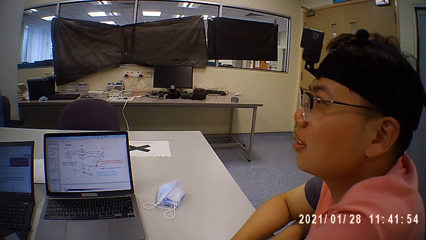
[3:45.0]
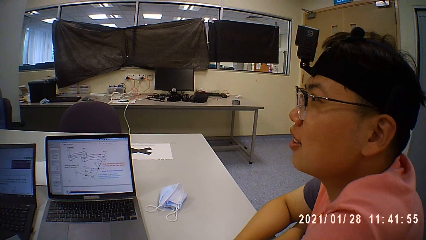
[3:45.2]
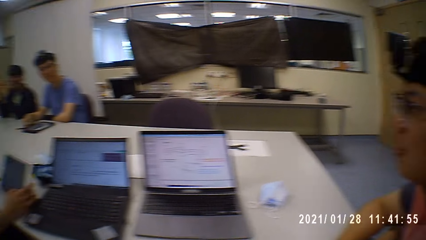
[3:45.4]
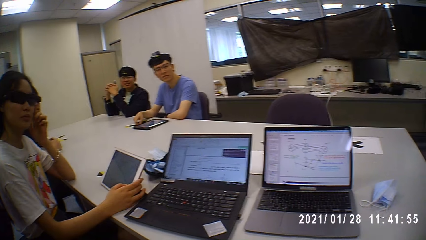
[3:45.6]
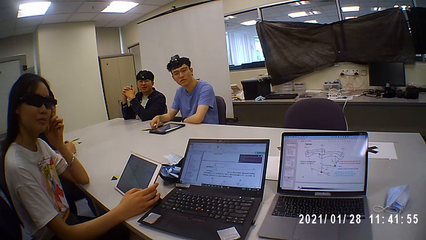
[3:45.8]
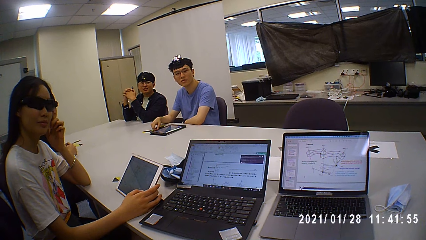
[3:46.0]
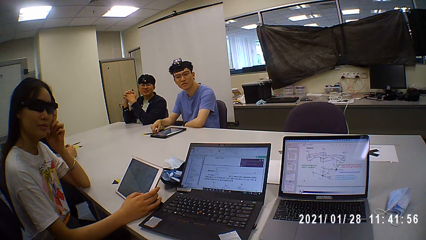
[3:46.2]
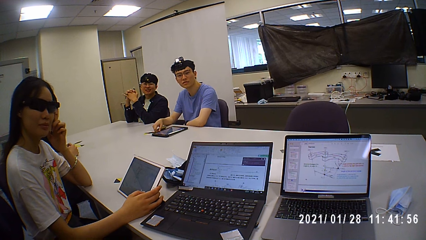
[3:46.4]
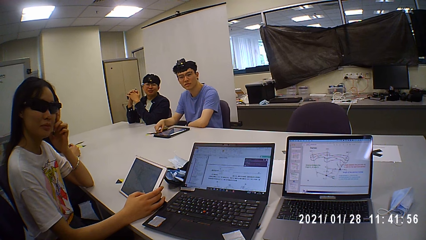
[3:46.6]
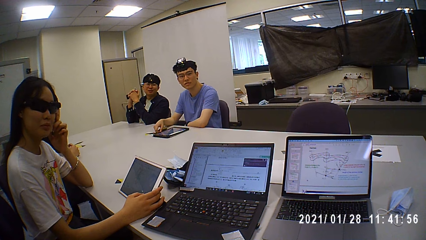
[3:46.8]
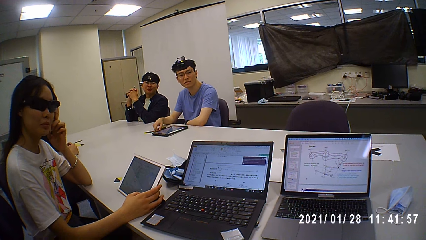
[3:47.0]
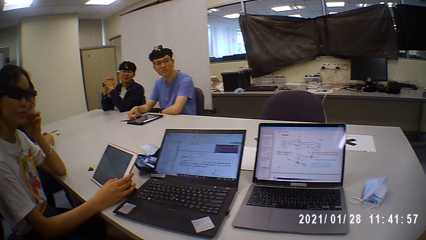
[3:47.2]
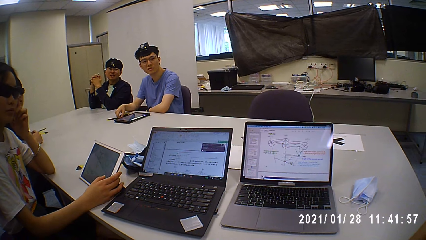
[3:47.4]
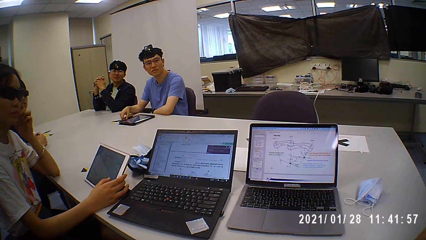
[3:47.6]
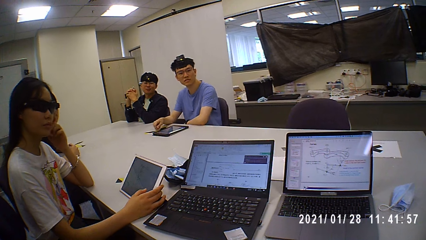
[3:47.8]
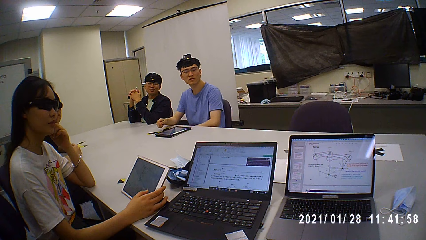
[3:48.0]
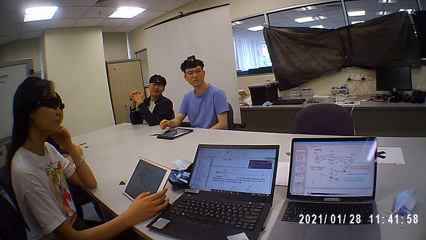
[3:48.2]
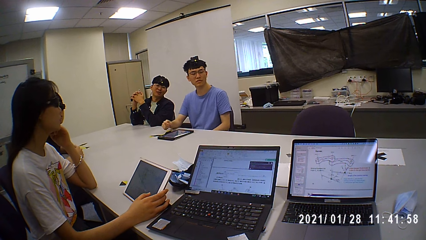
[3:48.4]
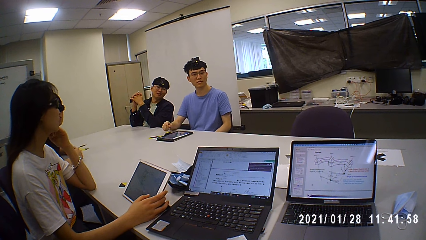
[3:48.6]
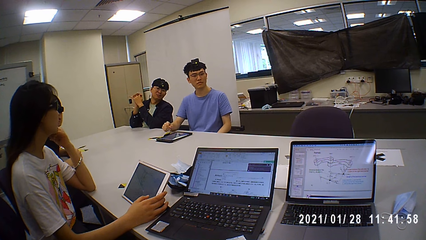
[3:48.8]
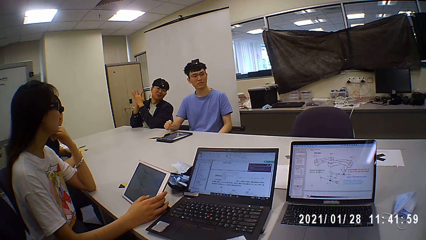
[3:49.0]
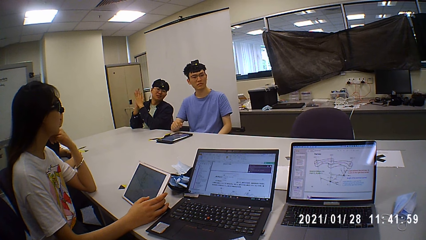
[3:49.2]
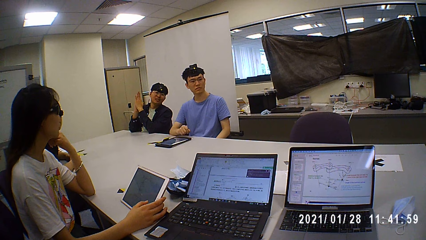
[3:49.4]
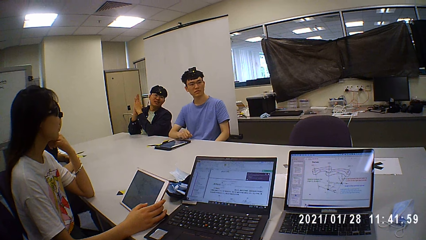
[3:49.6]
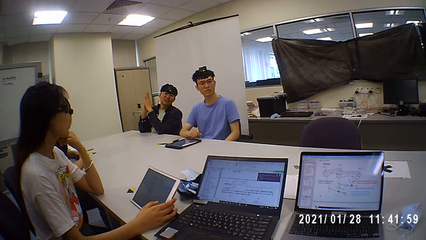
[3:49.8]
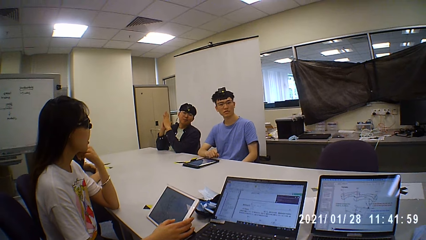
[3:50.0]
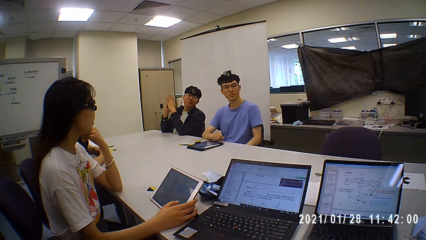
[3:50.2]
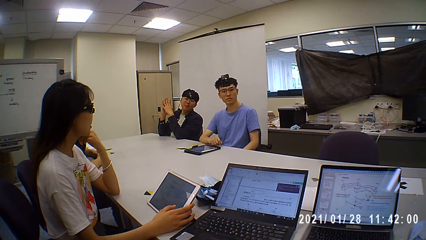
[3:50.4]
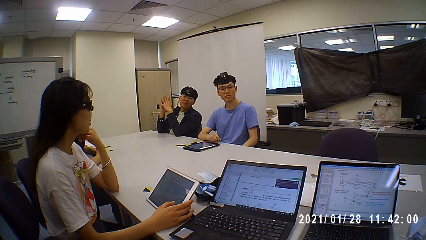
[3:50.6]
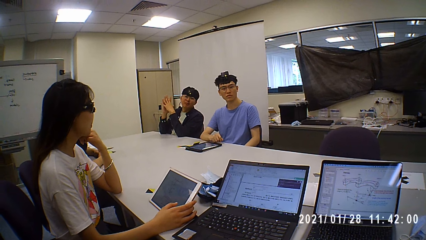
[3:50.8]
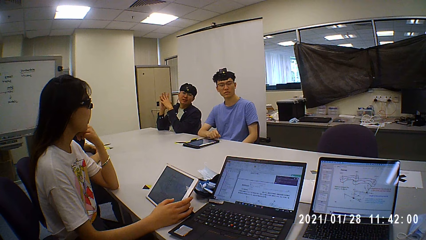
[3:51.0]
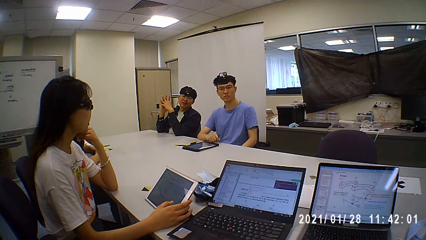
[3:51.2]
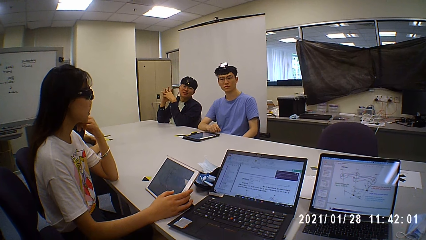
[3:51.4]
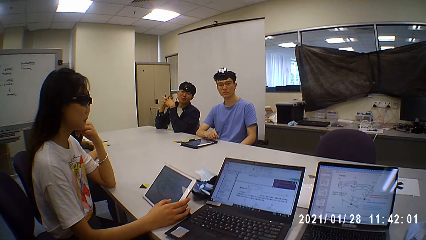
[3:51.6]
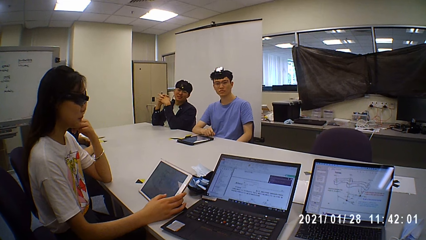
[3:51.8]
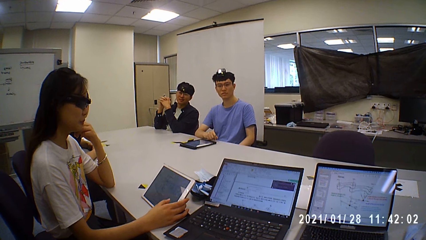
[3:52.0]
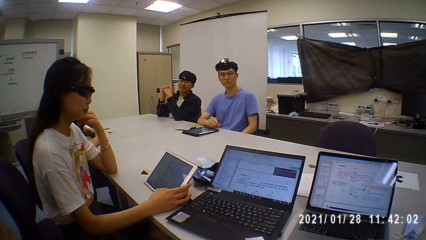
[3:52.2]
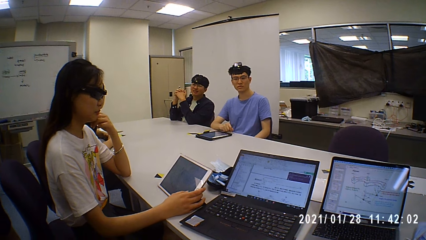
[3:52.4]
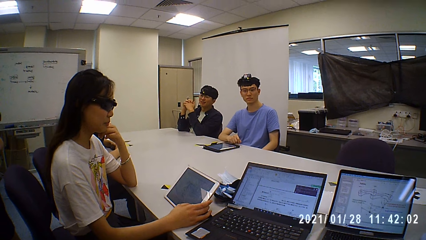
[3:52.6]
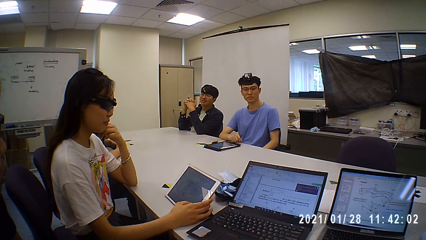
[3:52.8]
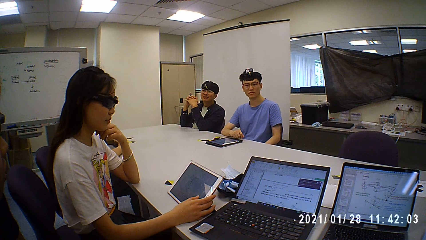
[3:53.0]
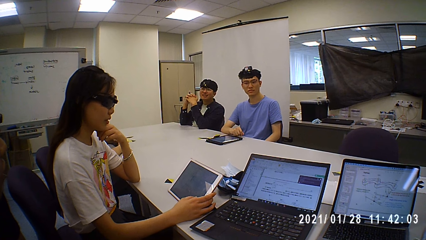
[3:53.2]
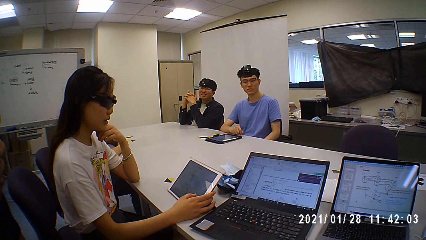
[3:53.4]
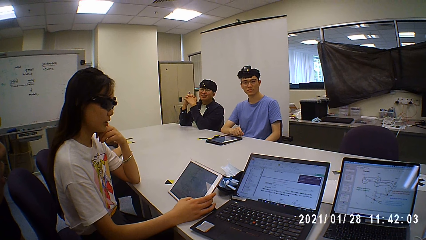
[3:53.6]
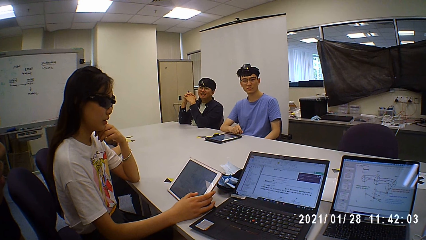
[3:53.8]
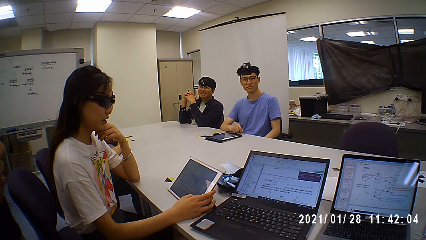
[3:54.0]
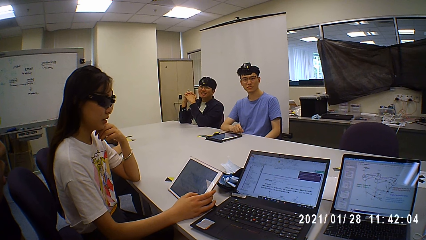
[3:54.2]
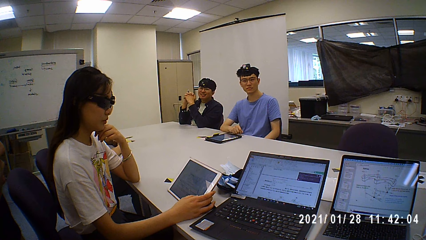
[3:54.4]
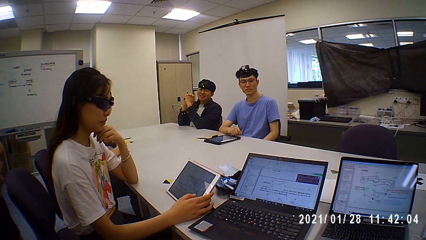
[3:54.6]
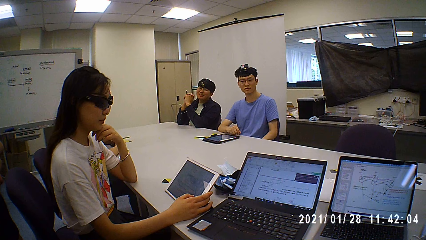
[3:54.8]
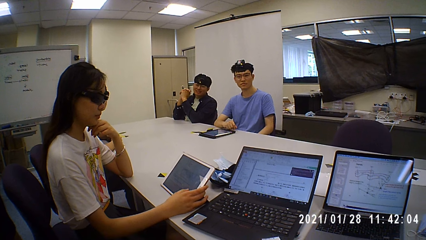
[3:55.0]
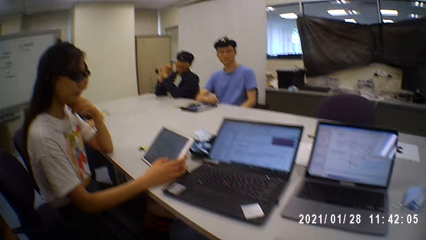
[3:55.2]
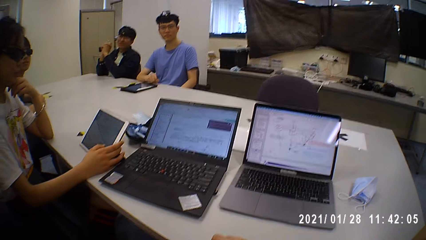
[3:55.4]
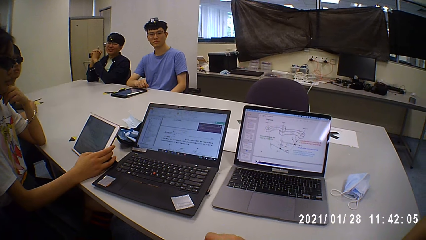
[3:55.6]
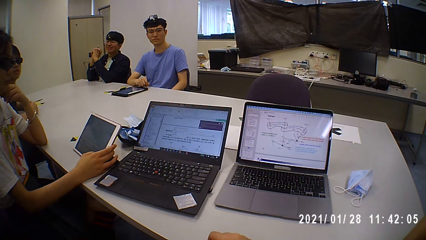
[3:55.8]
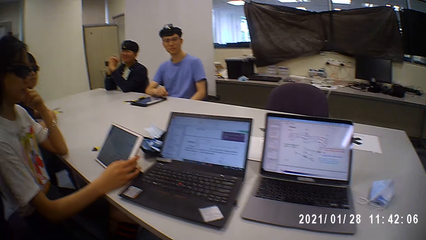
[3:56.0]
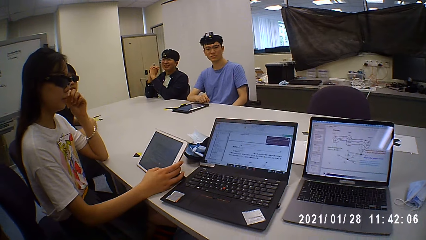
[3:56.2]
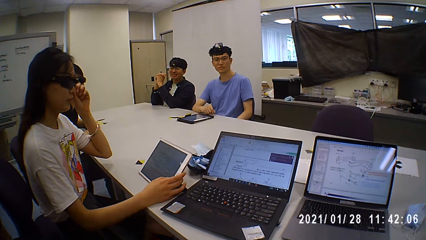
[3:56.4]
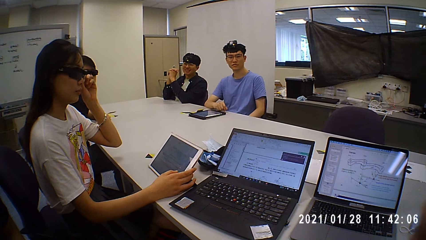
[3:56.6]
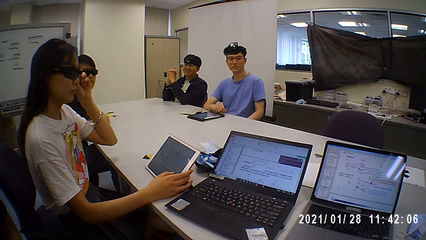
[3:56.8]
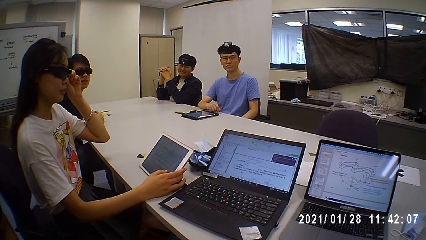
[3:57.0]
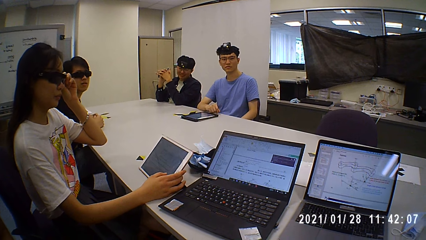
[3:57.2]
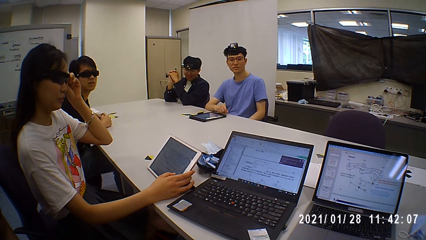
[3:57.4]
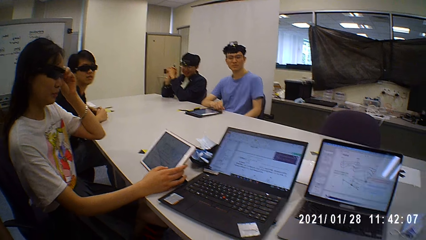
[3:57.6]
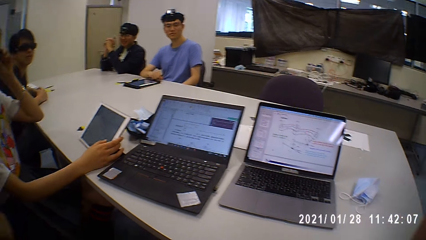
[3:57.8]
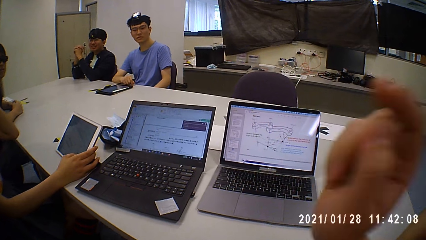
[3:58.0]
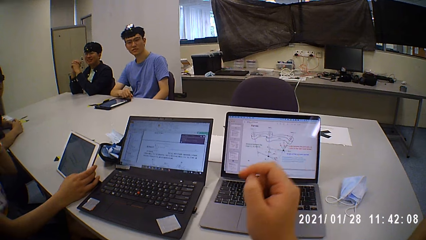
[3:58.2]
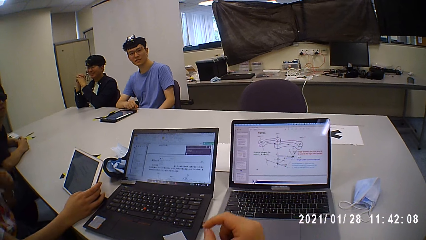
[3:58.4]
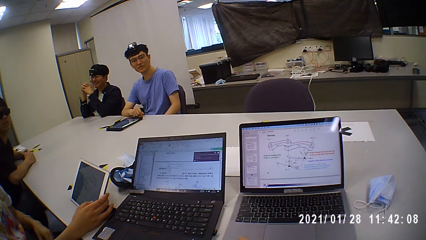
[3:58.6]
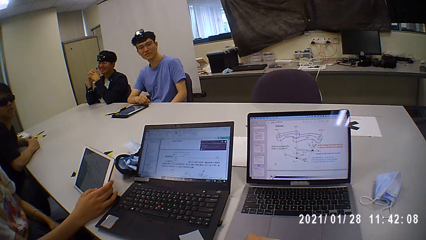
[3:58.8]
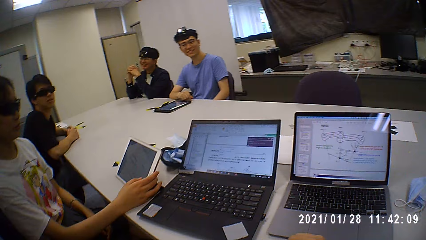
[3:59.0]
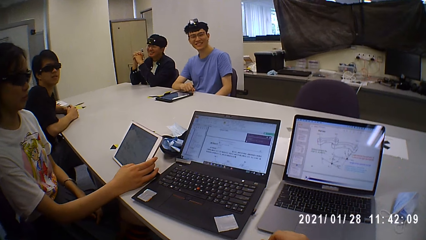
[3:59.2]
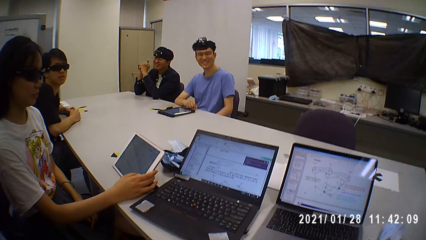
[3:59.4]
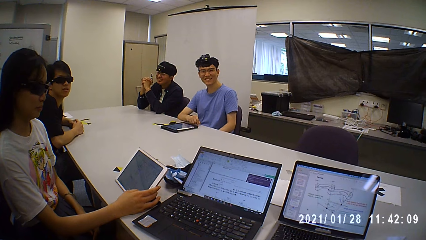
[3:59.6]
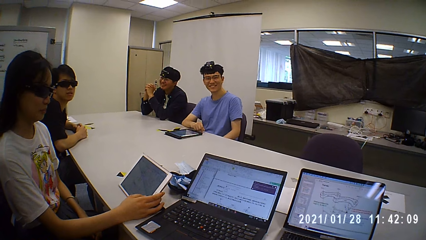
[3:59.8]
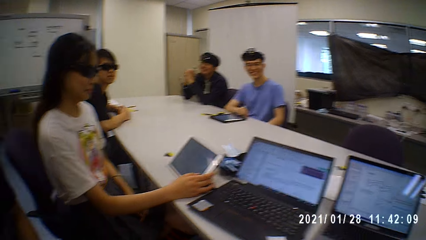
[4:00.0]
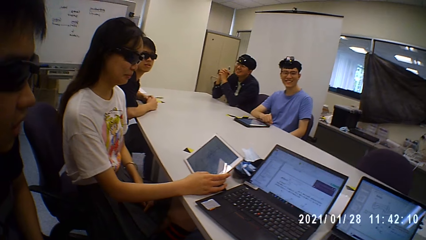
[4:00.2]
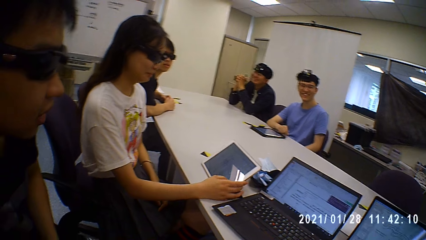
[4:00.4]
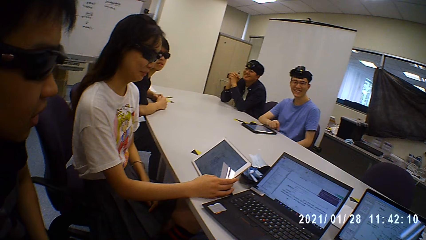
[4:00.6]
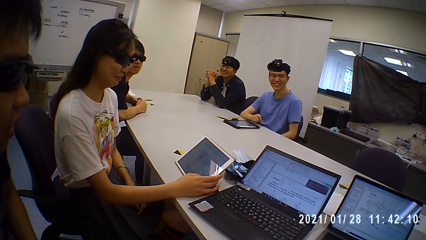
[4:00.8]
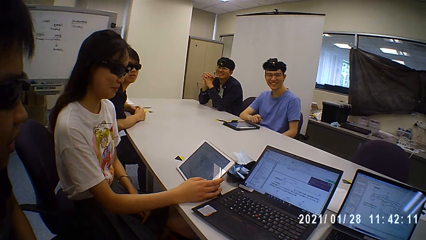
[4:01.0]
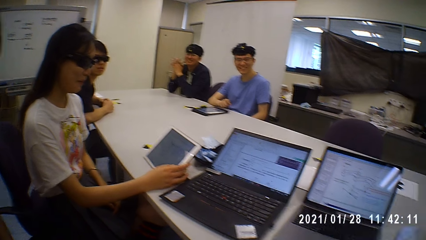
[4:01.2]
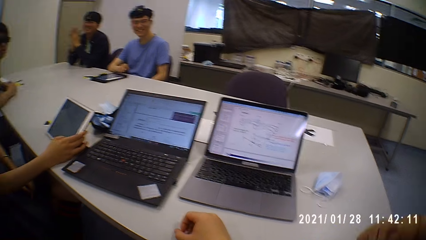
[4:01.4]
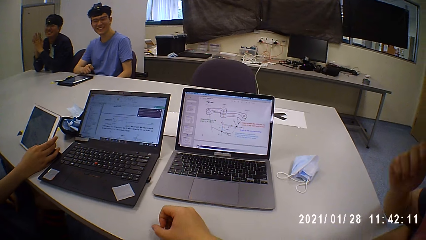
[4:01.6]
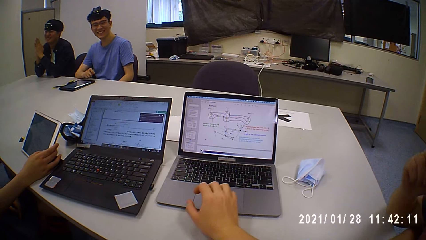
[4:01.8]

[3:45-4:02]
The camera wearer looks around. A man talks to another man. The camera wearer talks to the first man. The first man talks to the camera wearer. The camera wearer talks to the first man. A person adjusts the sunglasses.
